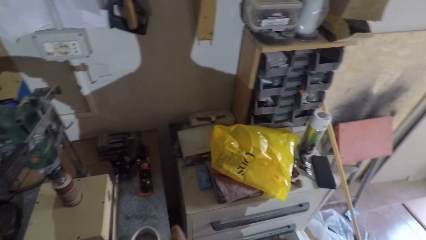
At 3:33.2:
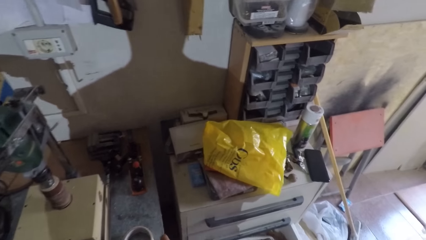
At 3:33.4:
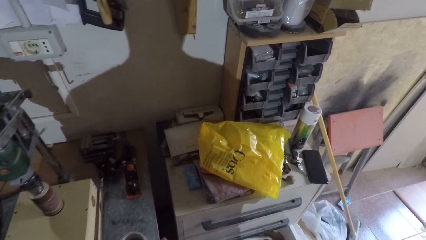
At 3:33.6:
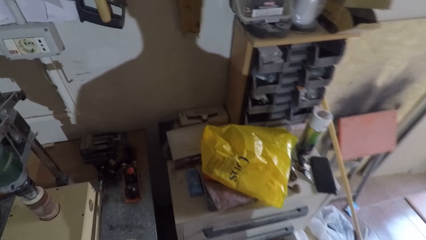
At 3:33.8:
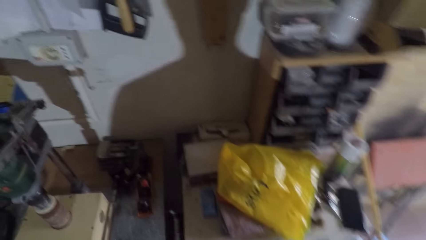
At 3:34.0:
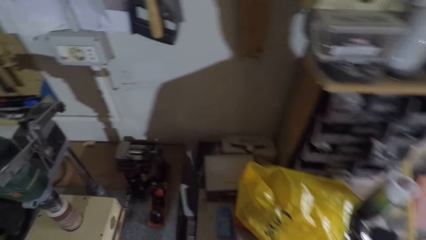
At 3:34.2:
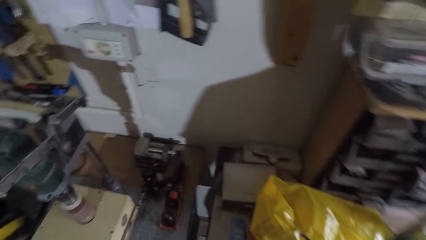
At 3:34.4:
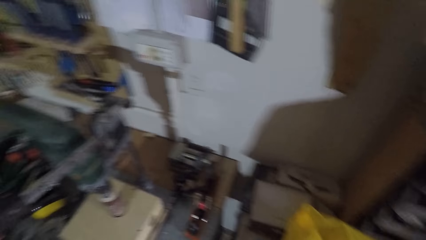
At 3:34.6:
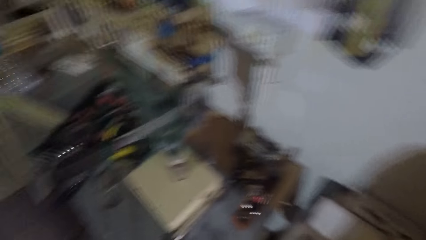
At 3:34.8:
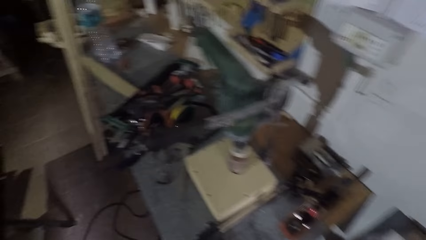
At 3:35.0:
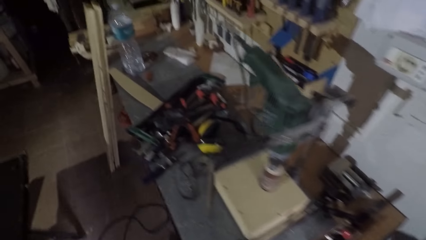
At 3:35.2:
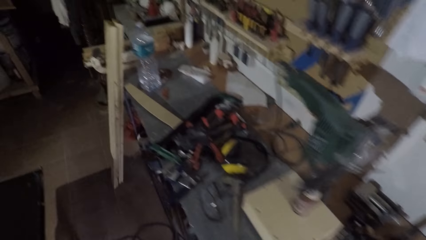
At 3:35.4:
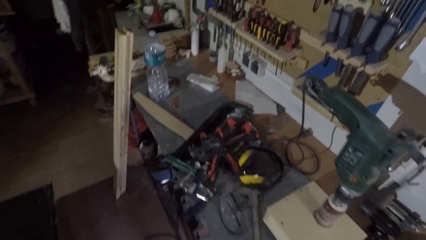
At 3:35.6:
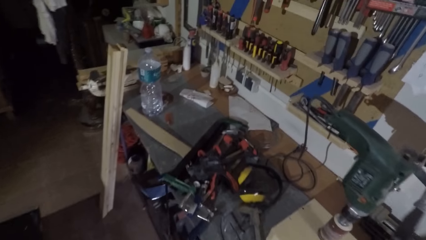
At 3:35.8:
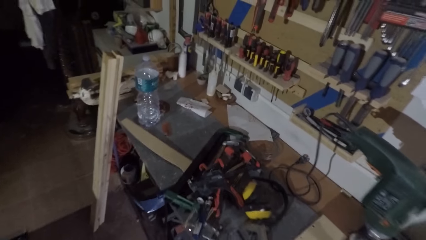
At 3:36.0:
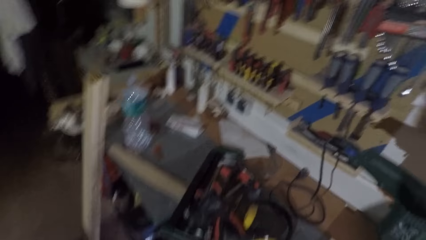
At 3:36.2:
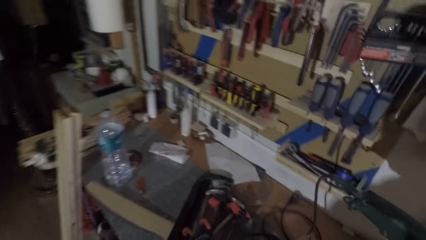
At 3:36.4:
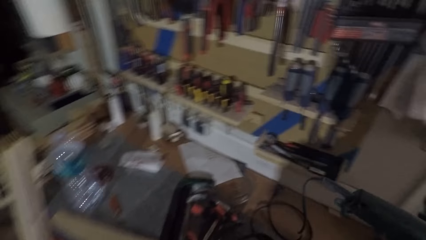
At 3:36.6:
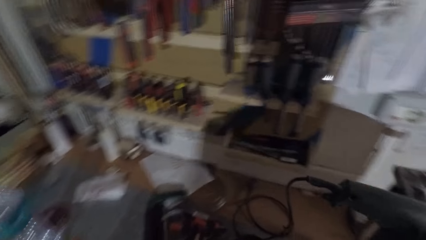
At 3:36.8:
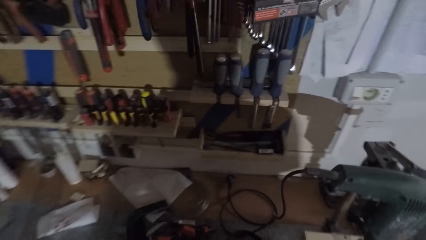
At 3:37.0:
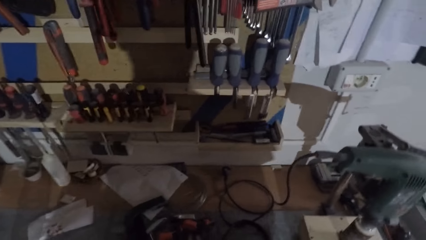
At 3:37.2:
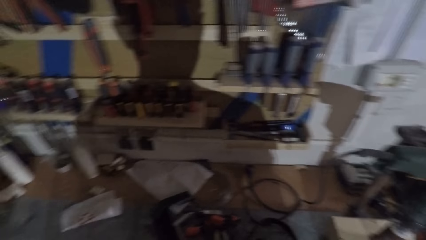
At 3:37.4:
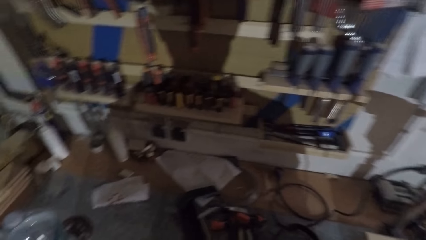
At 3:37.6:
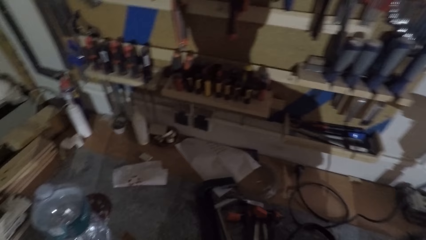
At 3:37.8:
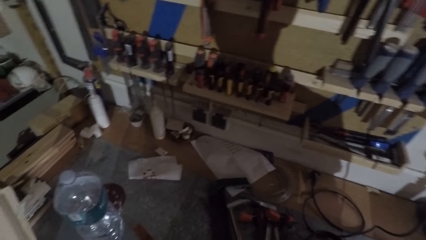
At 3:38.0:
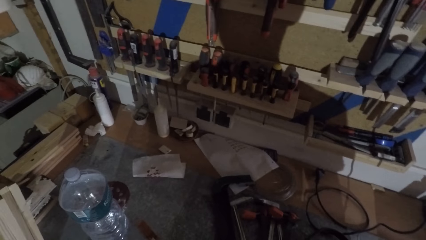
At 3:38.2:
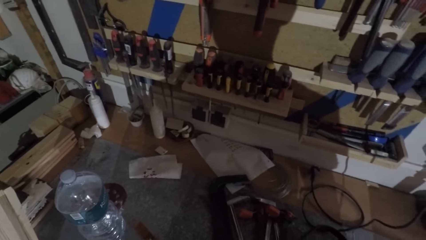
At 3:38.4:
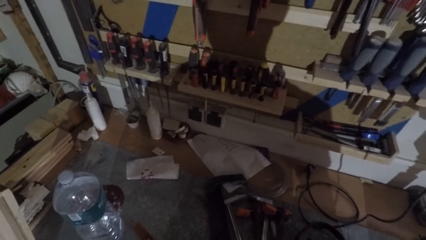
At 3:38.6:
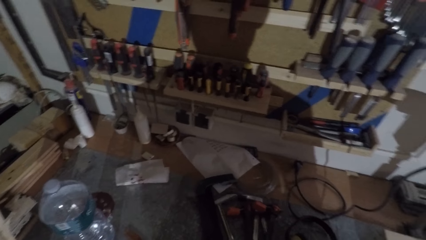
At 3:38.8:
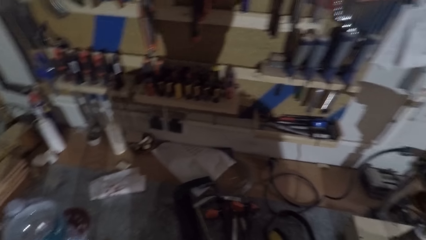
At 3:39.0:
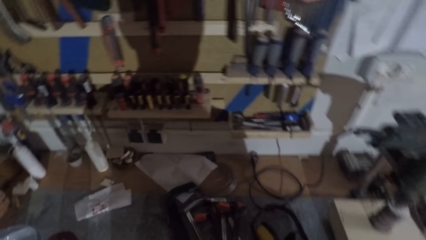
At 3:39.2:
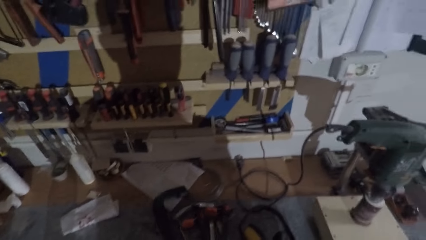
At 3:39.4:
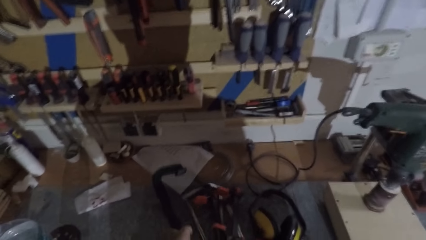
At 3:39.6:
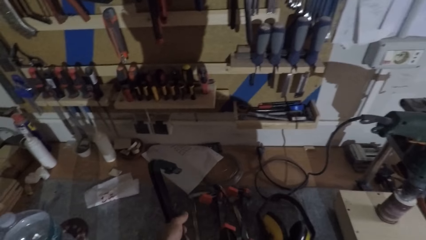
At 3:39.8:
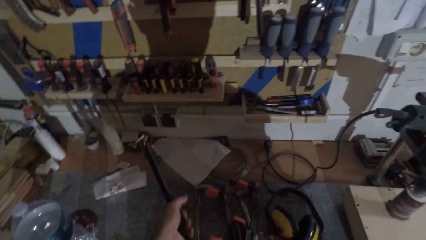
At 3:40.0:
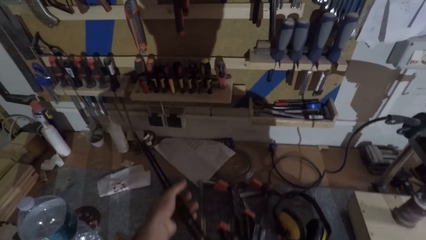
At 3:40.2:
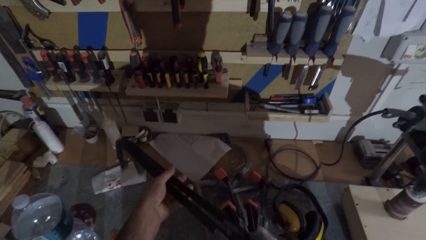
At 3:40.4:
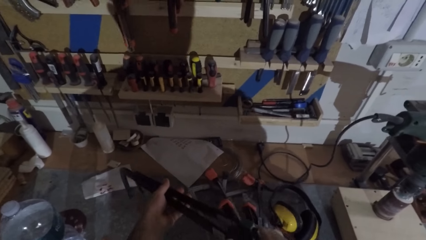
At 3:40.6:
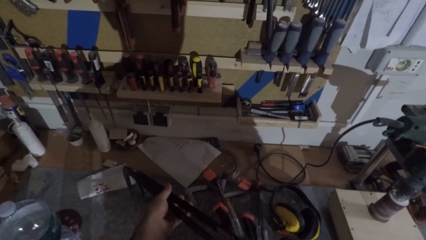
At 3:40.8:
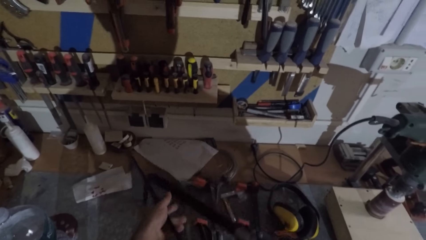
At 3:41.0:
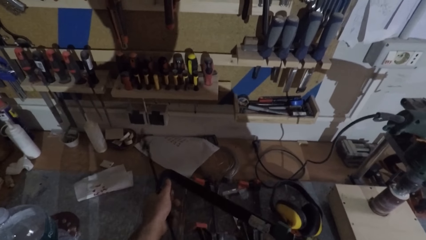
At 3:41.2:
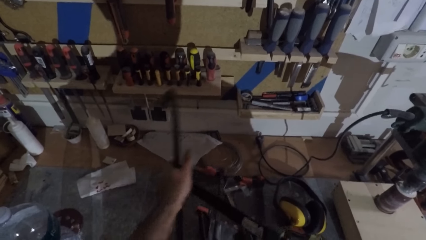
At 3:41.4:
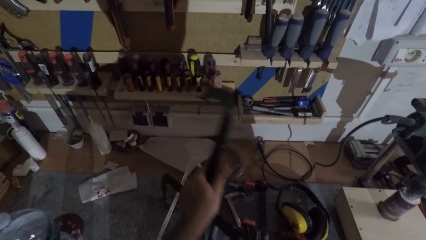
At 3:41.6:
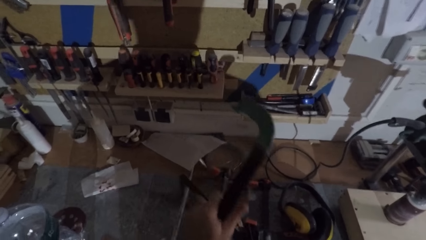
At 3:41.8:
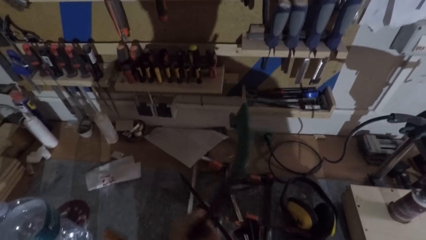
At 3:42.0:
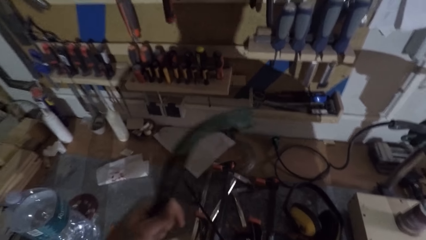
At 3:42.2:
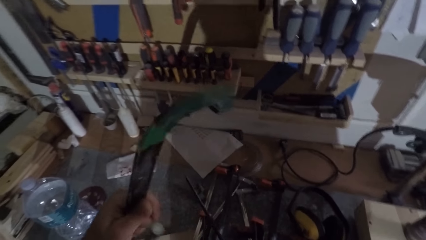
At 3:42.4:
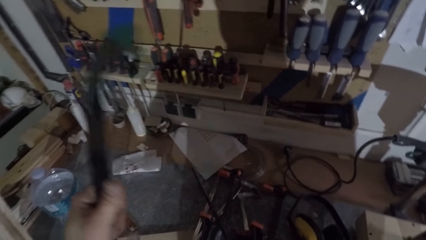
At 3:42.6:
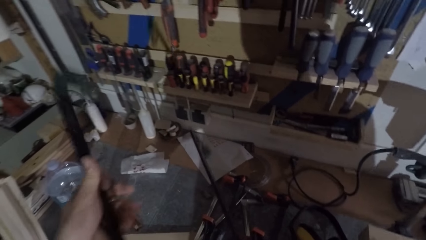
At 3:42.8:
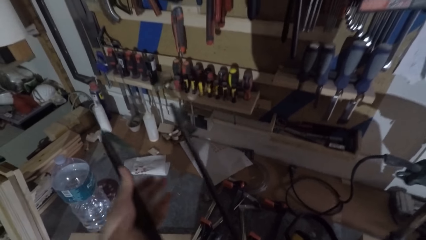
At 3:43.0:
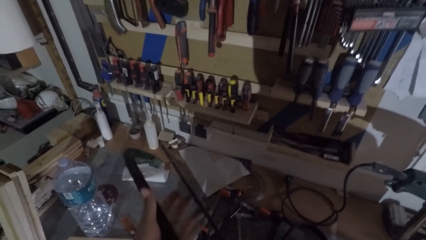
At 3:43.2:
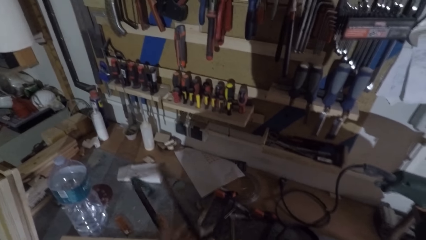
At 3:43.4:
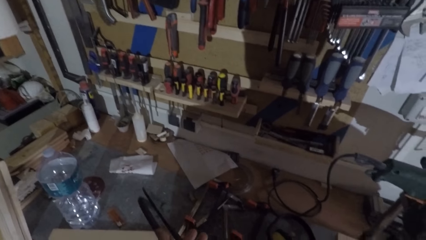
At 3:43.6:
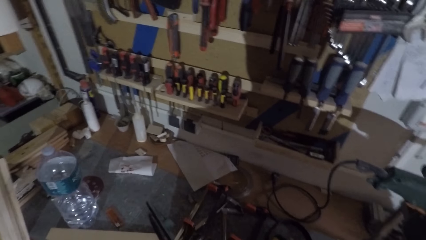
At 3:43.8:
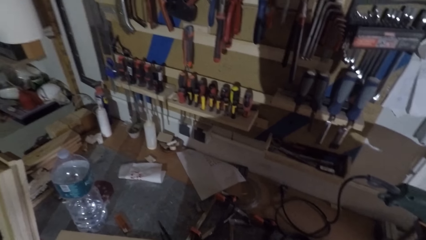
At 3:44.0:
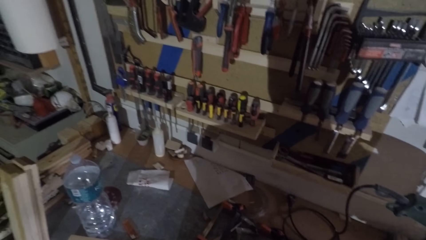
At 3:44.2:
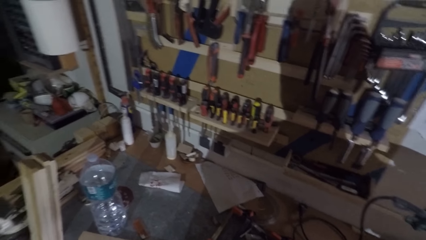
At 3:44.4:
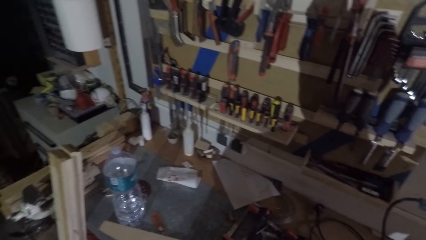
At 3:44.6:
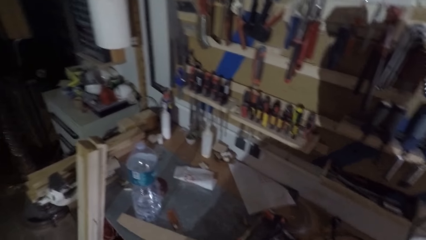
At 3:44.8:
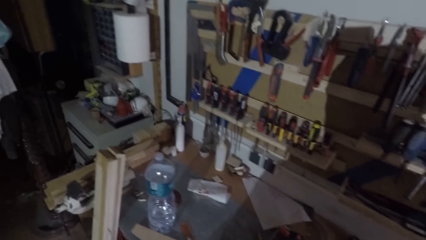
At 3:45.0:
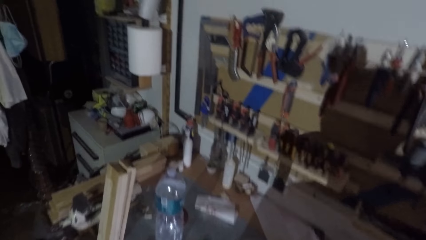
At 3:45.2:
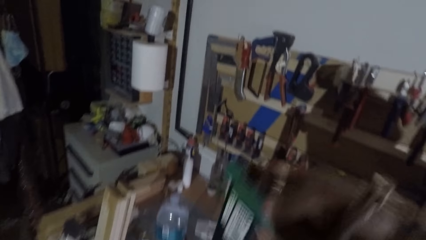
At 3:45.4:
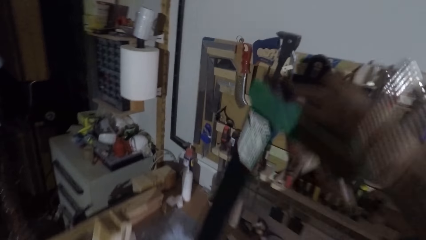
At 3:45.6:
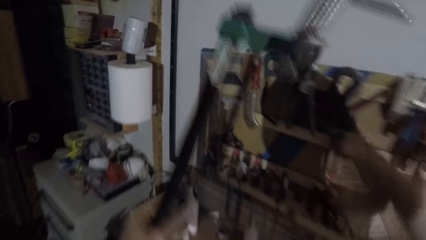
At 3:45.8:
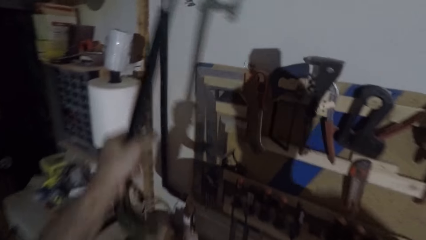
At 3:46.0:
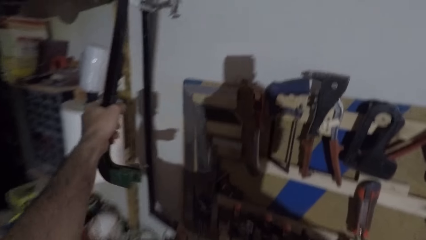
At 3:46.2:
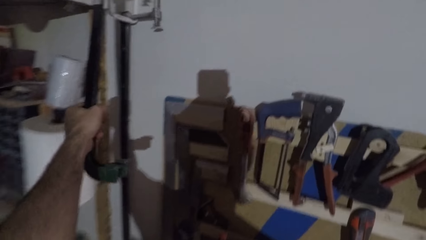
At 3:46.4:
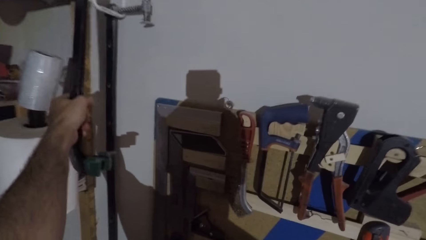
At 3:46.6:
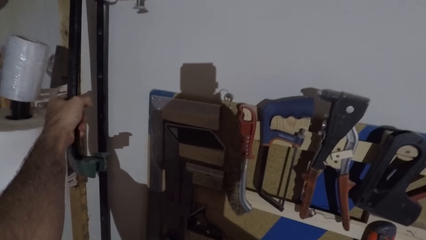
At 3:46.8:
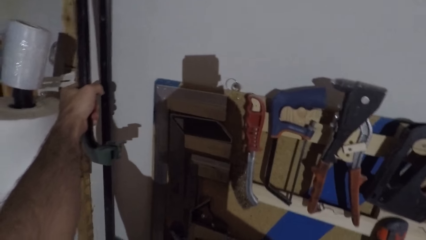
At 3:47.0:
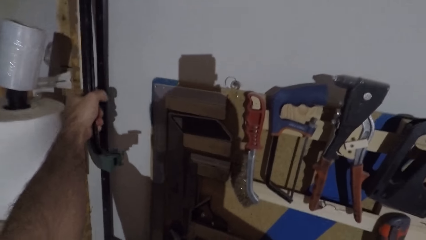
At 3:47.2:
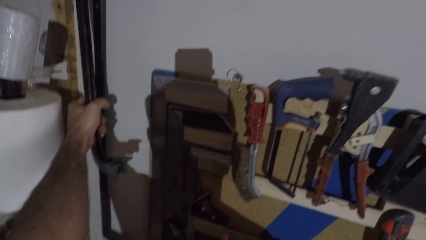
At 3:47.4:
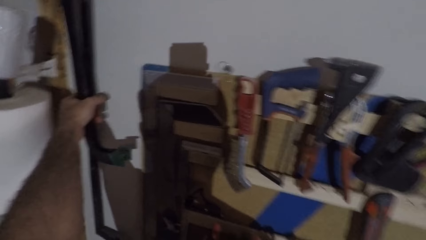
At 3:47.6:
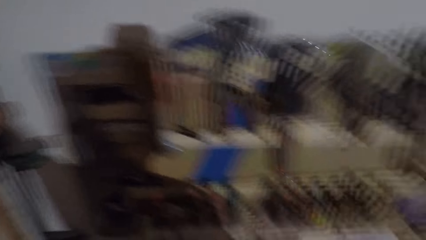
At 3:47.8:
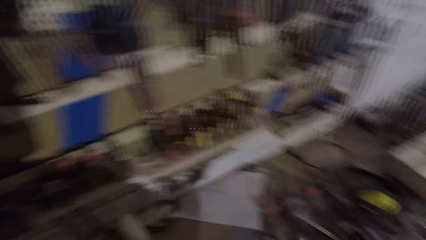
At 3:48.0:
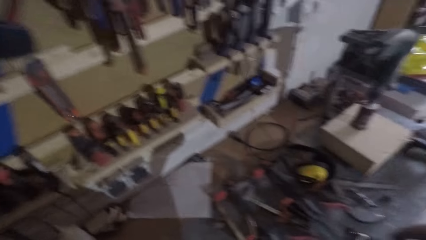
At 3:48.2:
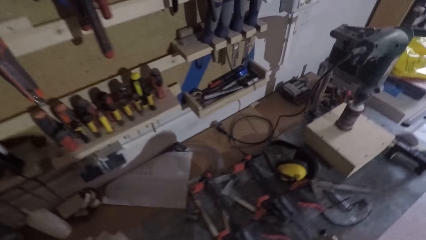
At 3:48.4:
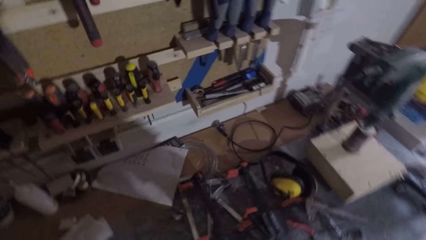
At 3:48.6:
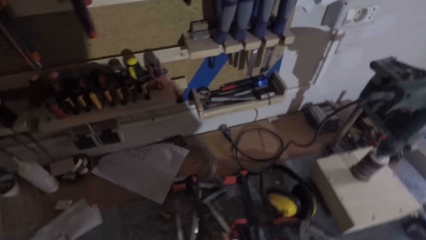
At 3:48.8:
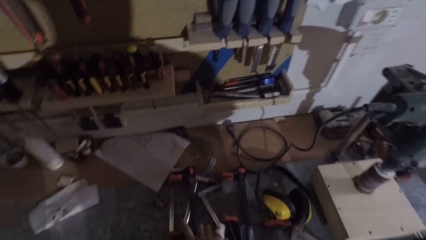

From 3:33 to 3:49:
The camera wearer walks around the workshop. He picks up the adjustable bar clamps from the table. He hangs the adjustable bar clamps on the tool rack on the wall.
